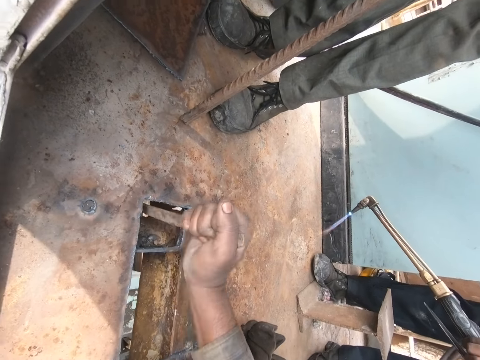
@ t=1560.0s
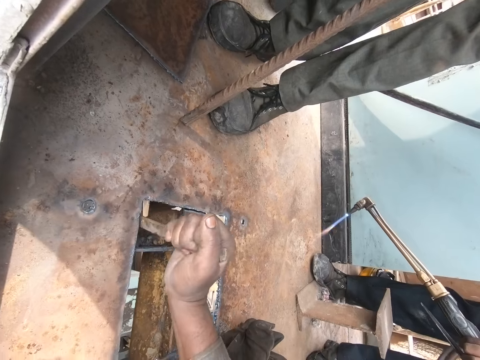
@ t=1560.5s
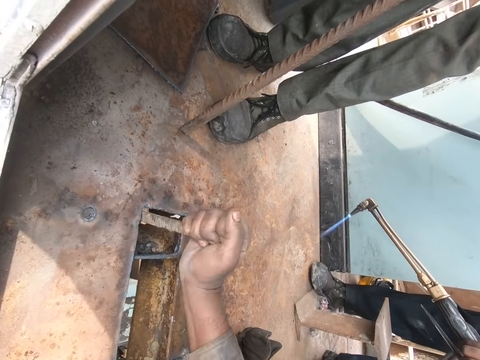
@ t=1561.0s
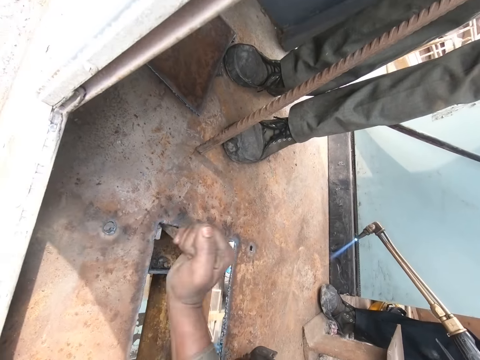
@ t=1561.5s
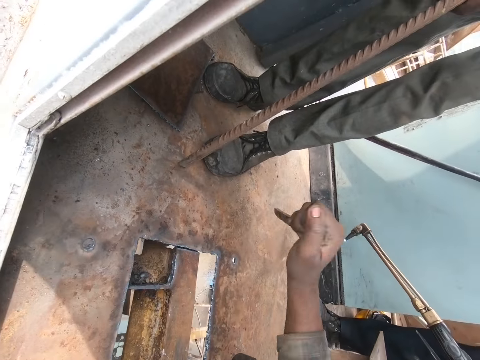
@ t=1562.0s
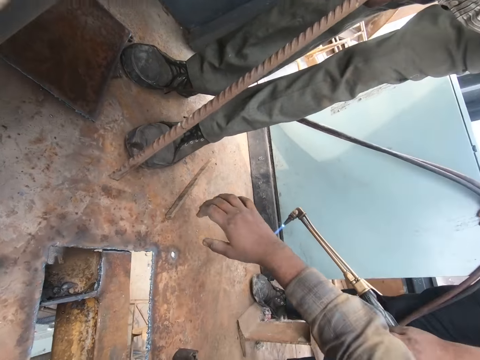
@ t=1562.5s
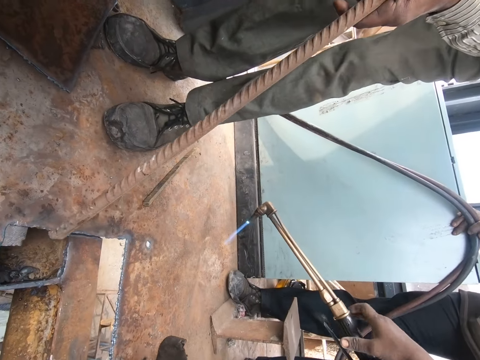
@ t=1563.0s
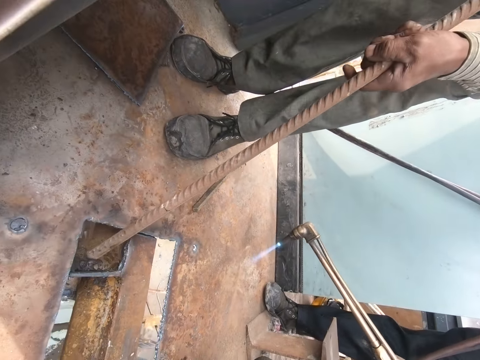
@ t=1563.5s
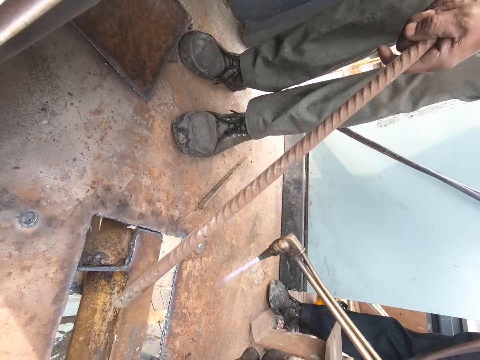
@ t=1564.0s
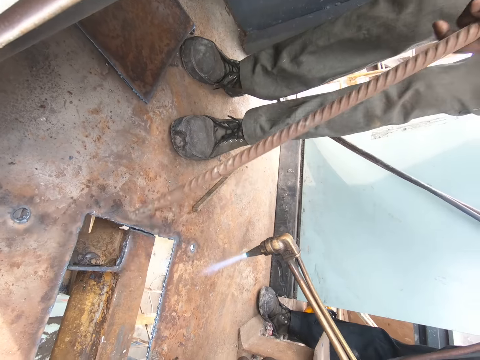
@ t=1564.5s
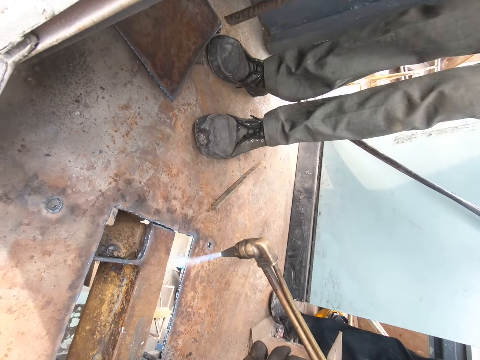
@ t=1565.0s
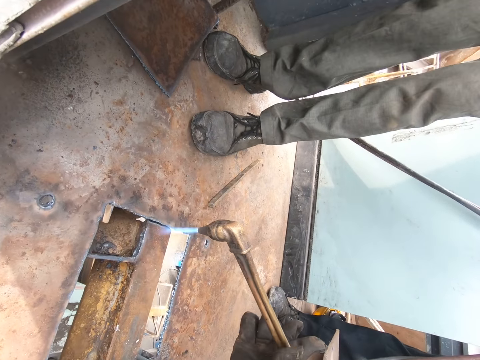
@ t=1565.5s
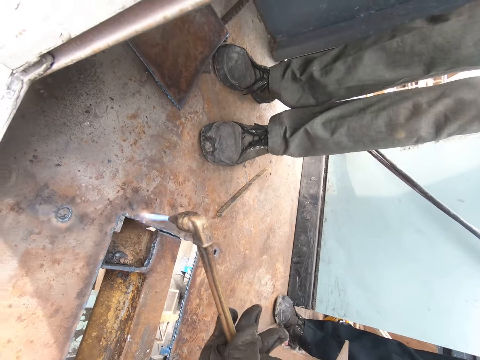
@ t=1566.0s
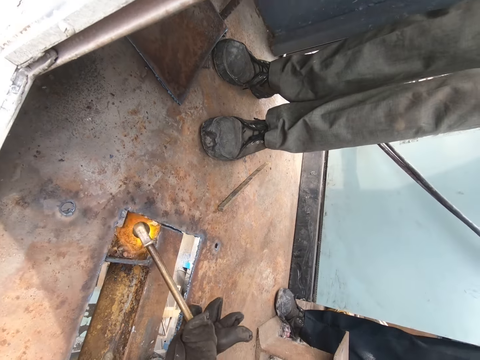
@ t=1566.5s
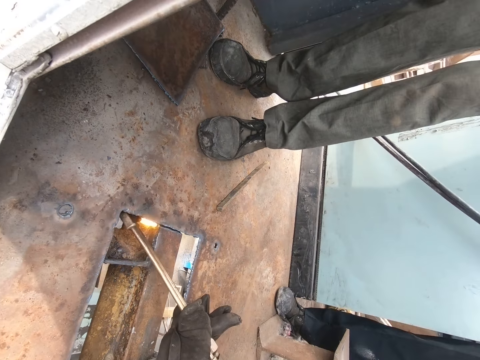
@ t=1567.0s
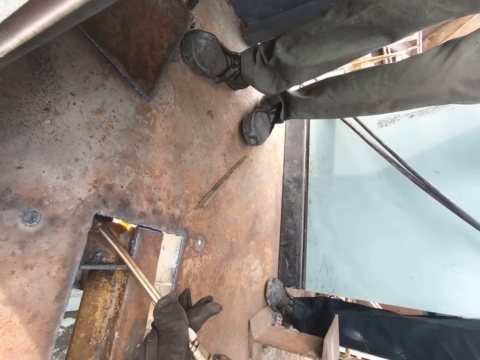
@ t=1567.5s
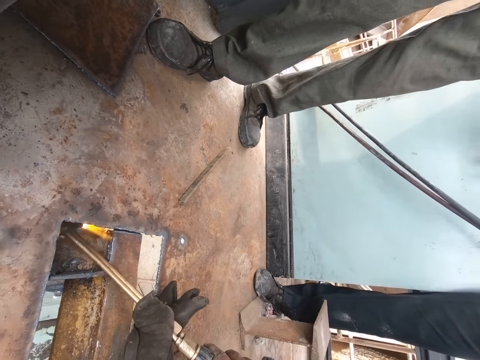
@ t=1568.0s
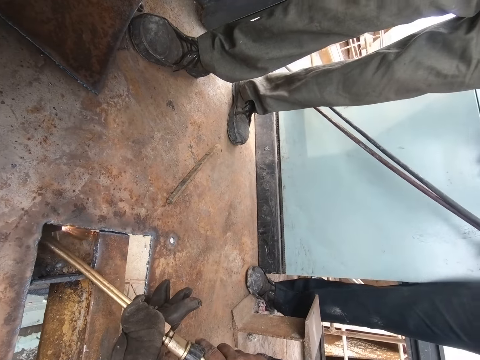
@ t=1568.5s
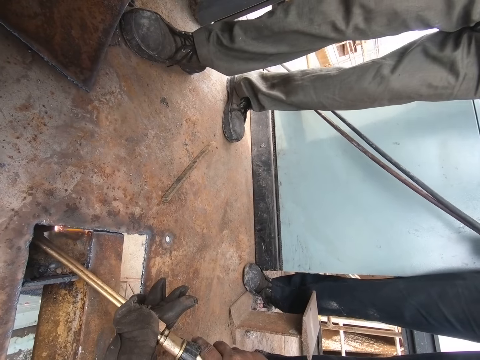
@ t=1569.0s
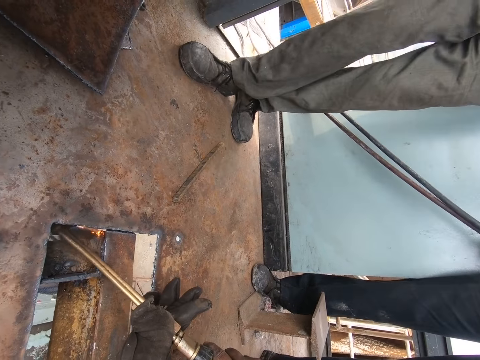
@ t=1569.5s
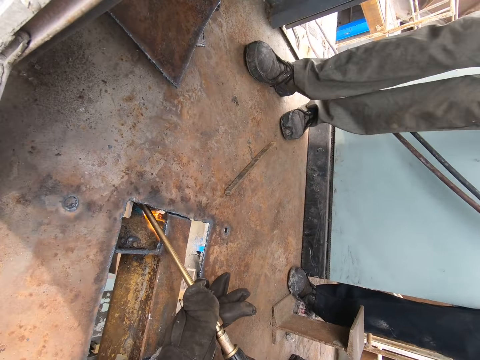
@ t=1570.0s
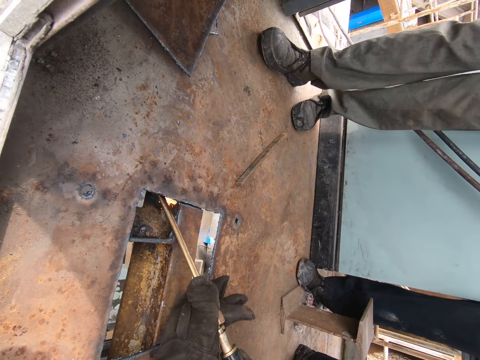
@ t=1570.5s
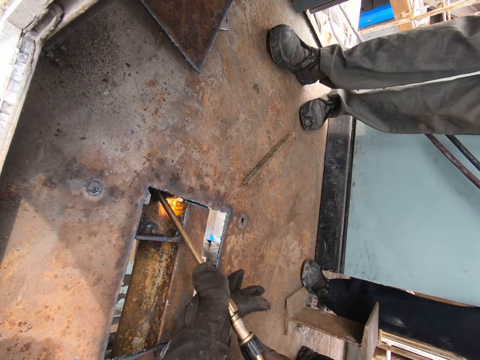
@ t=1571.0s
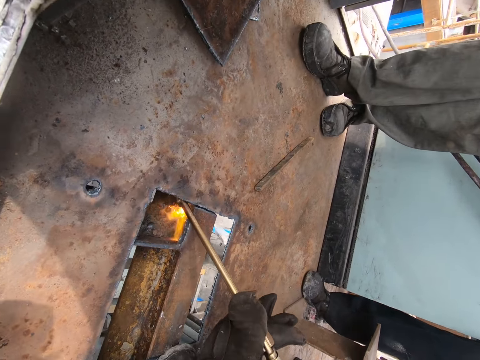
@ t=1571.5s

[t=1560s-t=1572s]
The camera wearer drops the piece of metal on the ground. A man hits the metal with the metal rod and dips the metal rod in the metal on the ground. The camera wearer picks up a weld gun from another person. They cut the metal with a welding torch. They weld the metal with a gas metal arc.

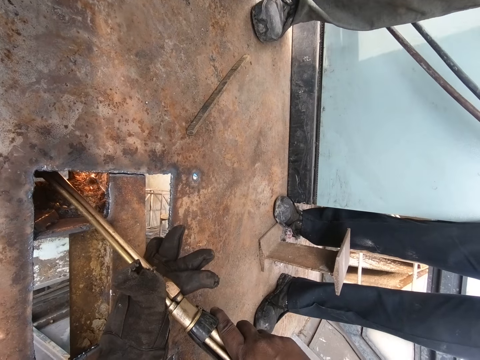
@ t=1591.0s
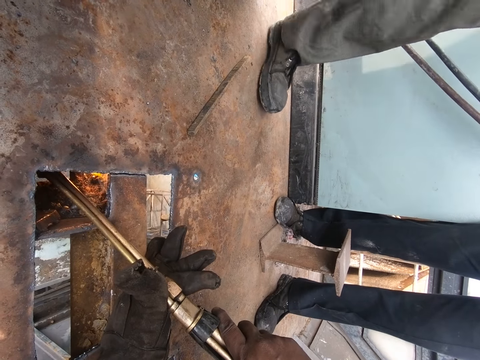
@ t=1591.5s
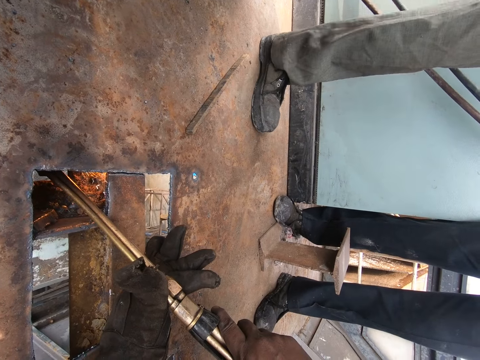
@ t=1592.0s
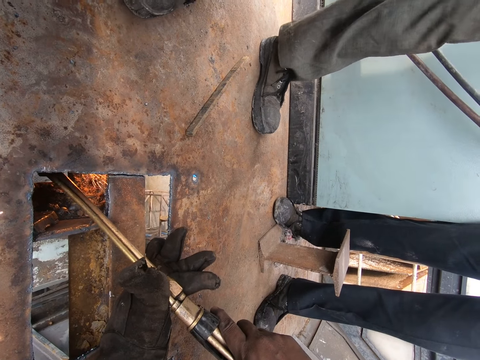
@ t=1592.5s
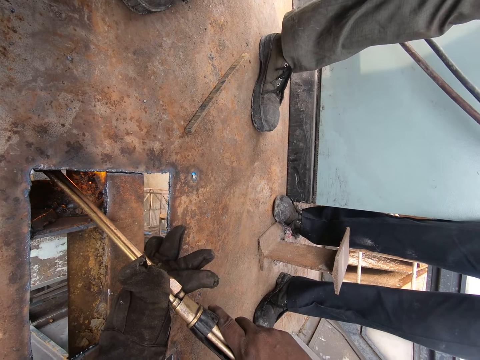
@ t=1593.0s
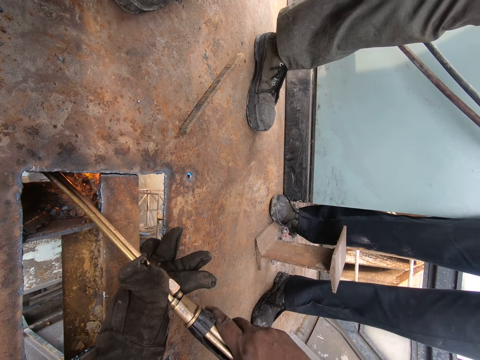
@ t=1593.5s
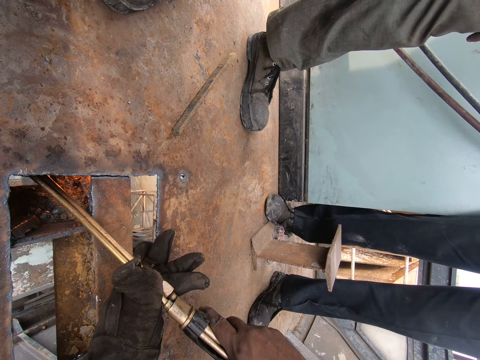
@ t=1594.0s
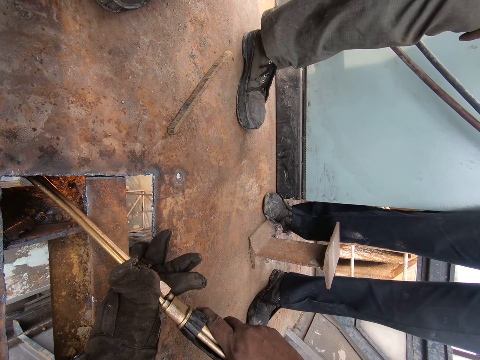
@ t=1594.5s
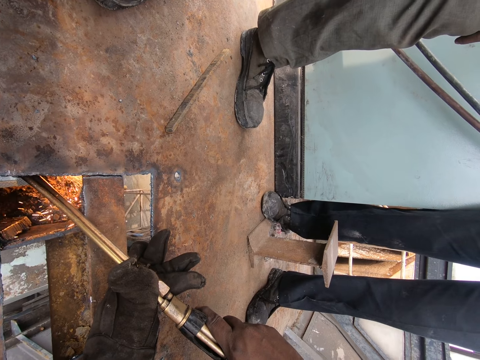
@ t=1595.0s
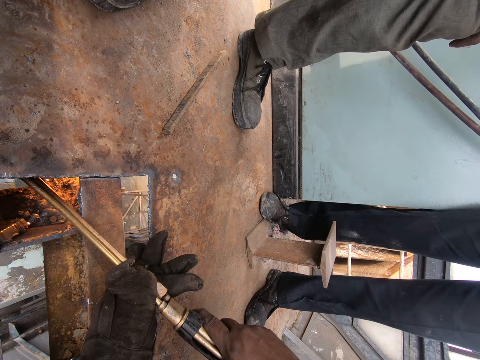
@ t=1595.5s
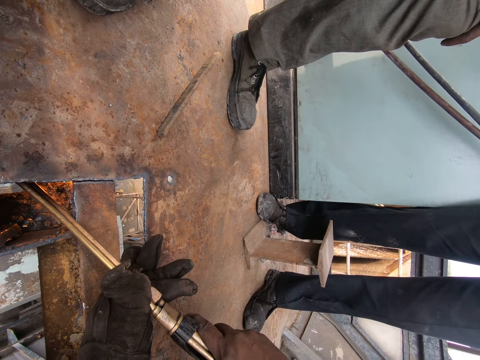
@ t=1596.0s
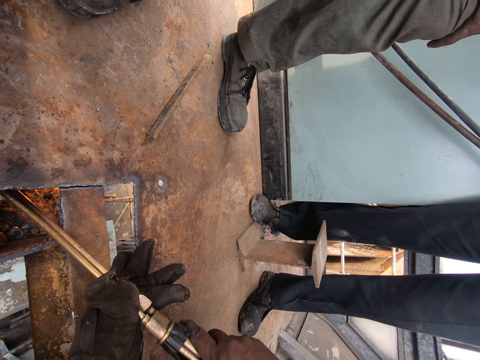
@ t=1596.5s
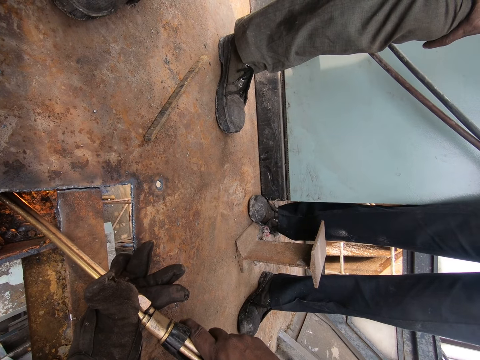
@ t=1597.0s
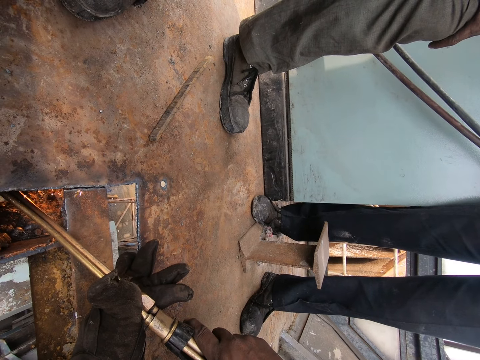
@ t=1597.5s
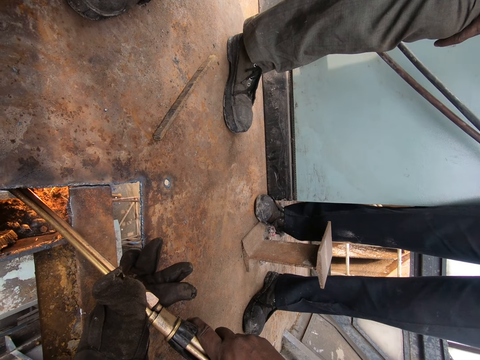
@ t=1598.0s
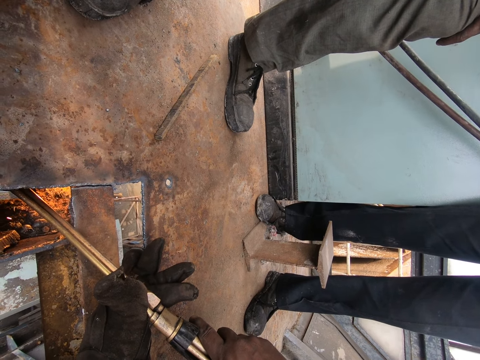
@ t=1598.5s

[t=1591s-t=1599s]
A person makes a step. The camera wearer welds a metal with a gas metal arc.

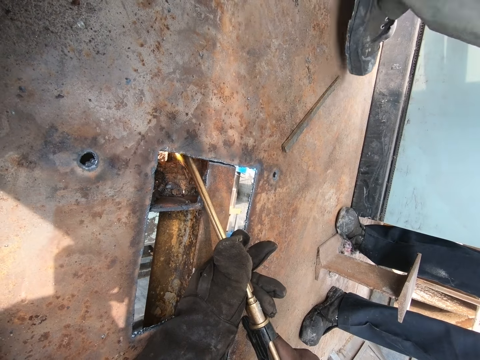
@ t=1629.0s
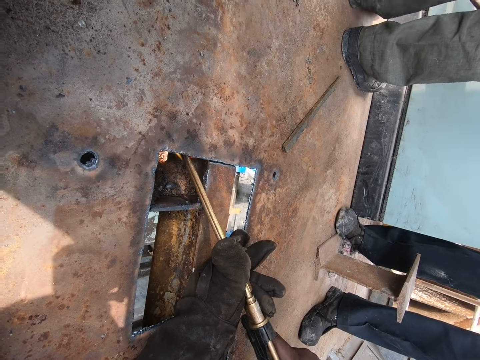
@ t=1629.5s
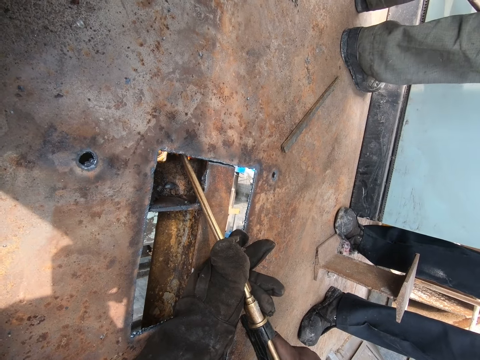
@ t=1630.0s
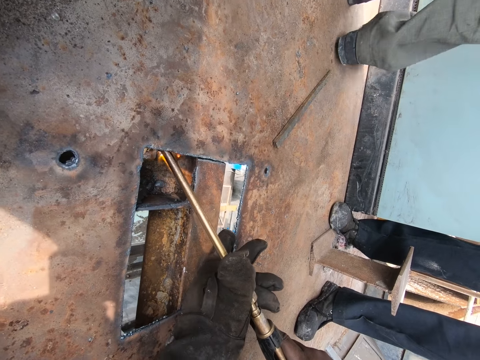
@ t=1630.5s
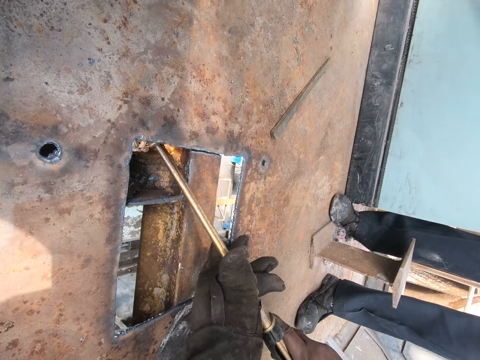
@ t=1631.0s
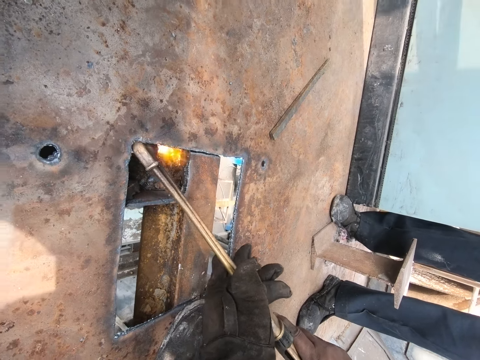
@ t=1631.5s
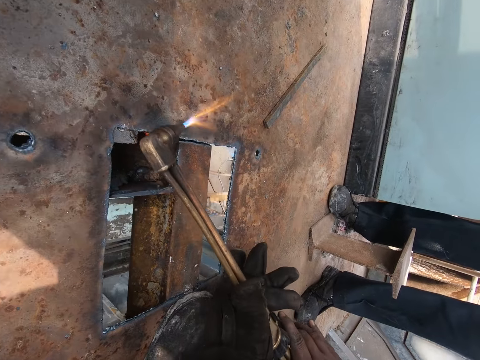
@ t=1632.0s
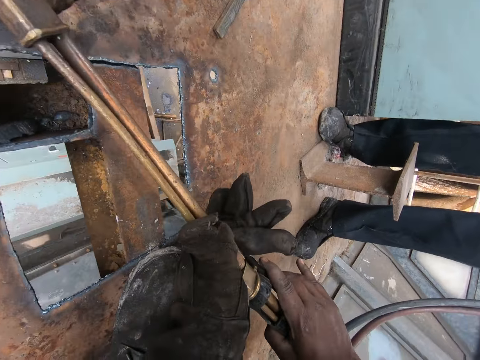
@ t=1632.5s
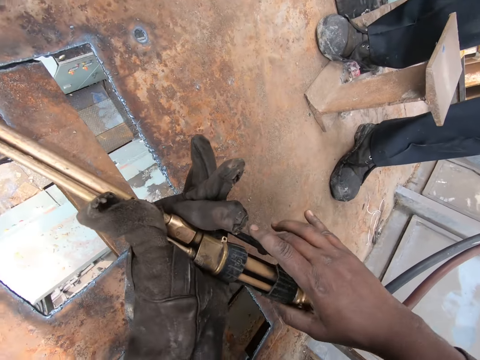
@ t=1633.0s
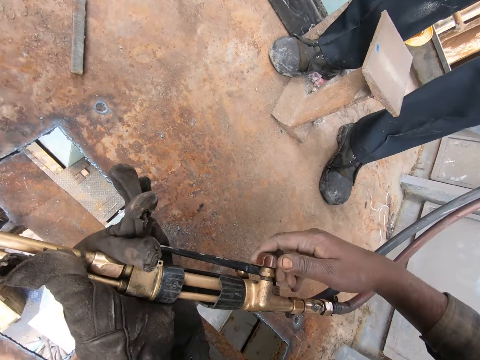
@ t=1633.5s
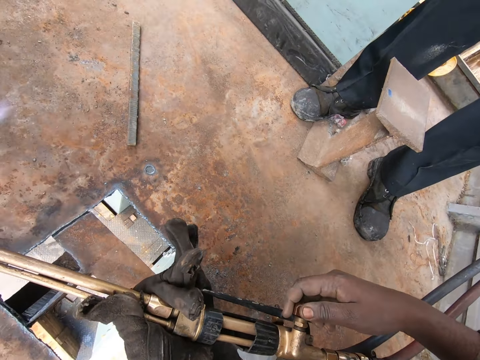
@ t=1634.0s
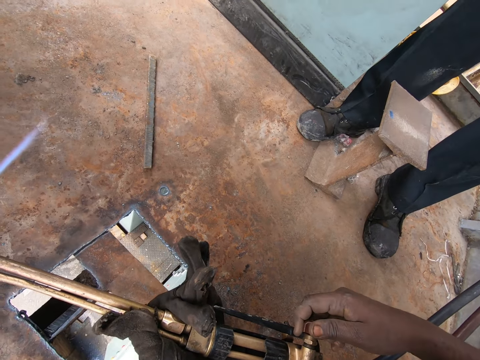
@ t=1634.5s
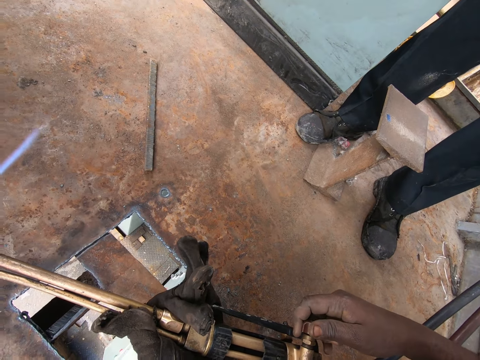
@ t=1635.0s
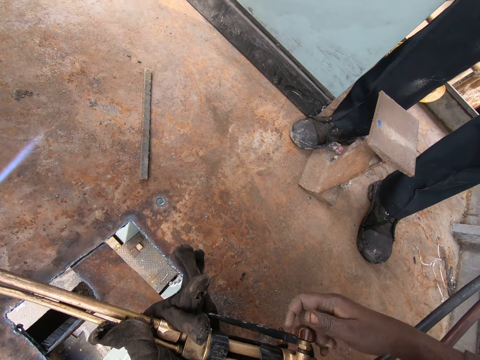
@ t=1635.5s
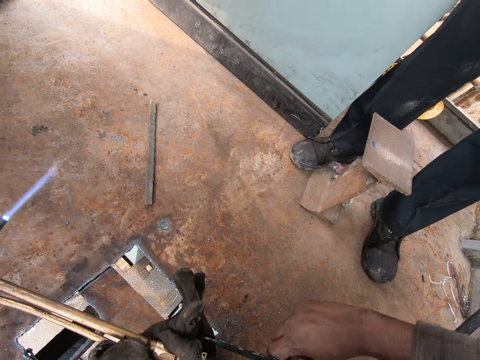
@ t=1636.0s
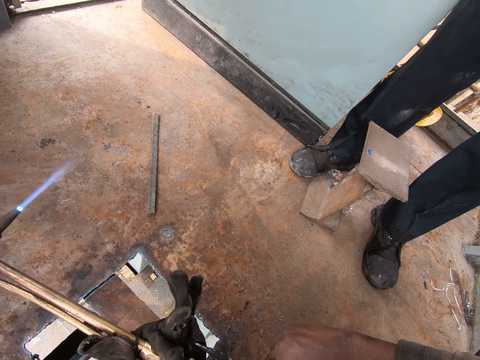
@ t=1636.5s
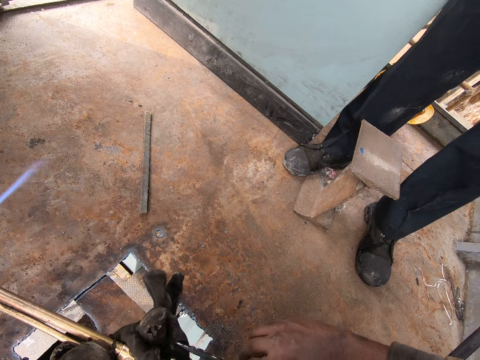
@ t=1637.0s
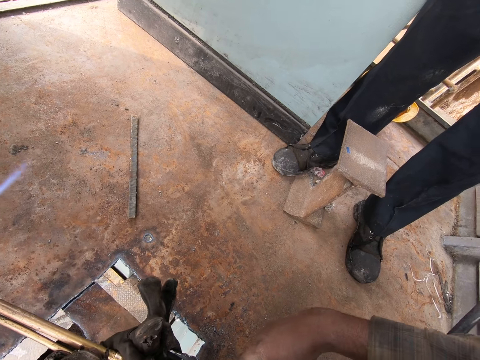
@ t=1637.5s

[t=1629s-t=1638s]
The person walks away from the room. The camera wearer welds the metal with a gas metal arc. They pull the welding torch off the metal. They adjust the welding torch power button or the regulator.
